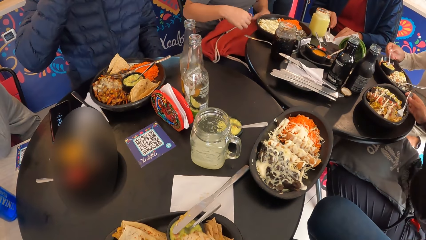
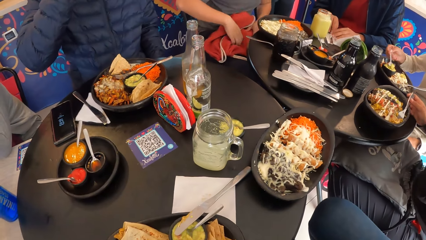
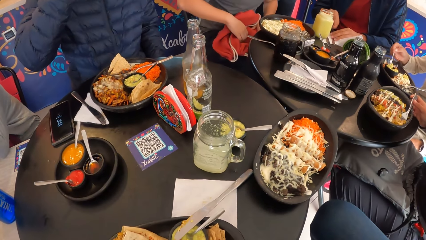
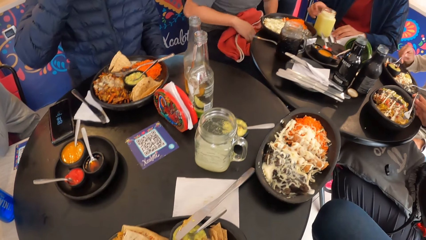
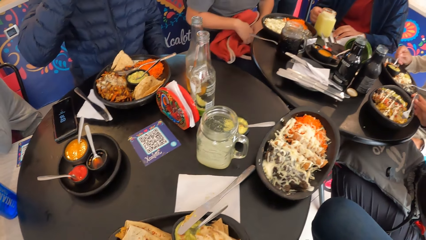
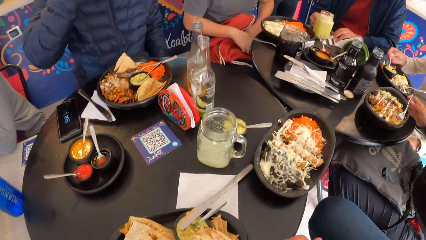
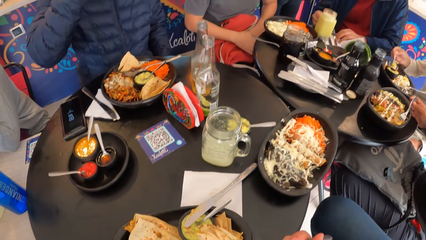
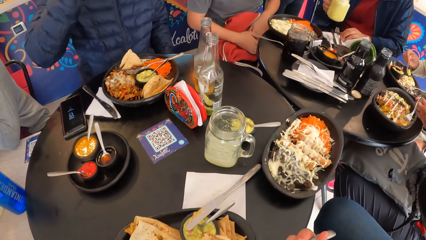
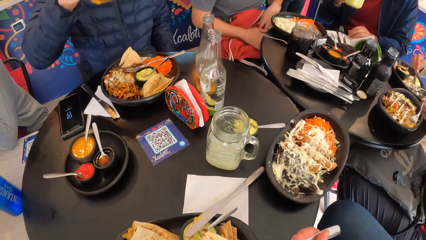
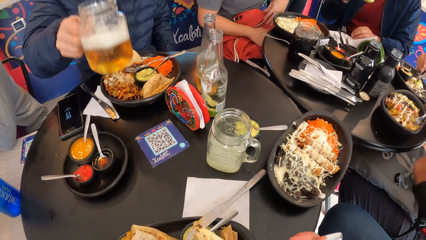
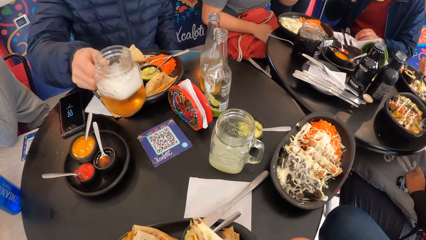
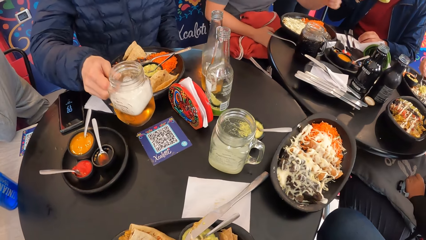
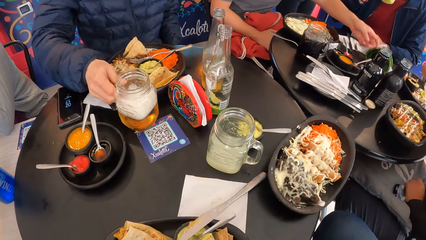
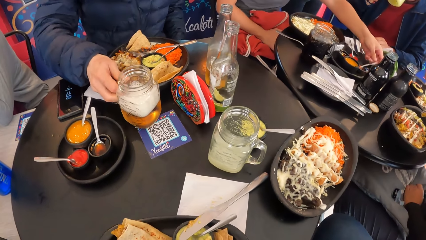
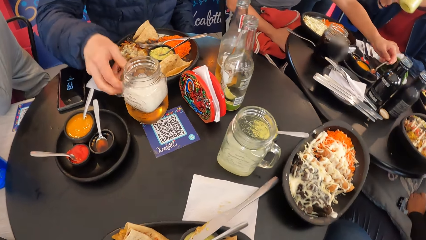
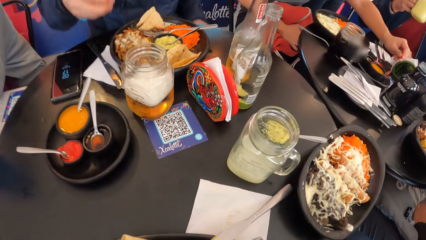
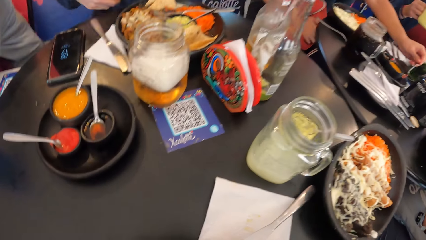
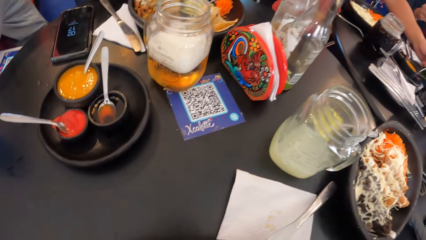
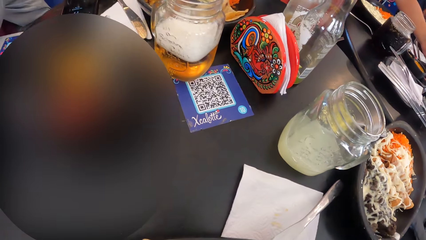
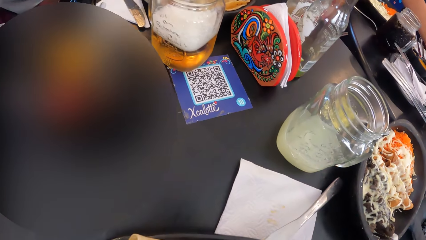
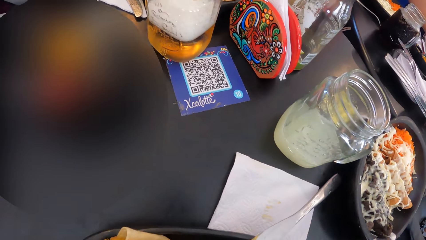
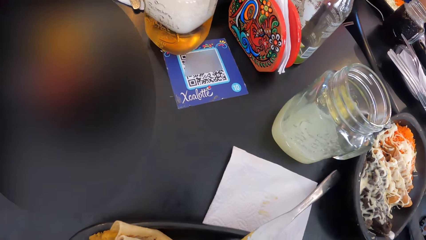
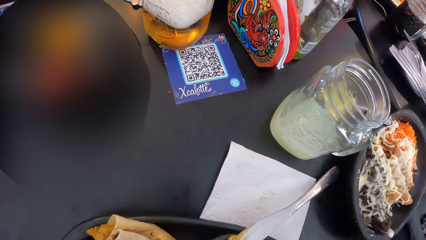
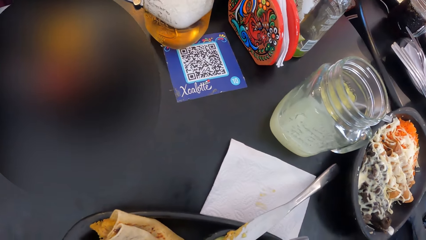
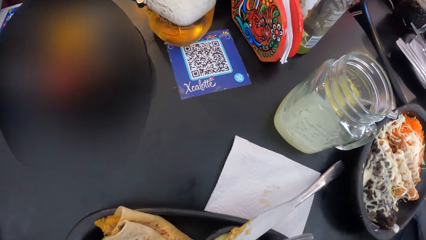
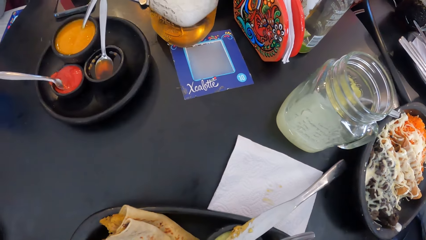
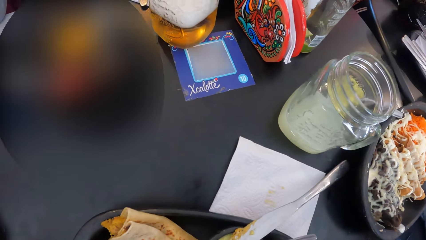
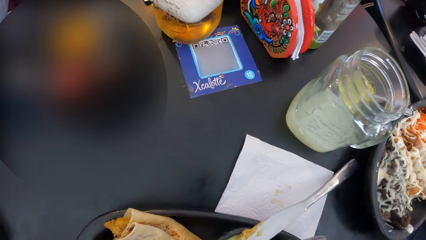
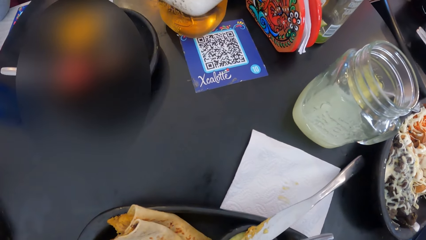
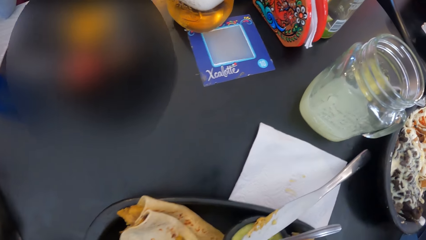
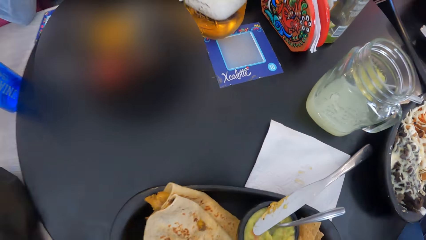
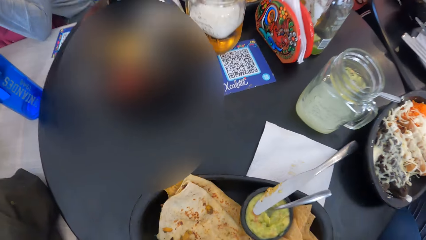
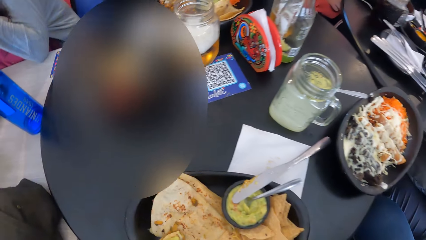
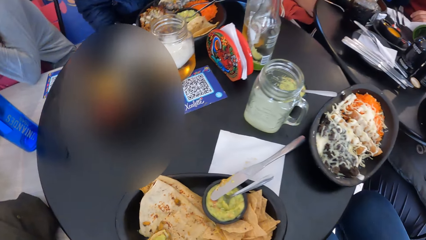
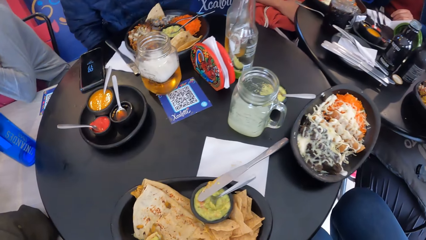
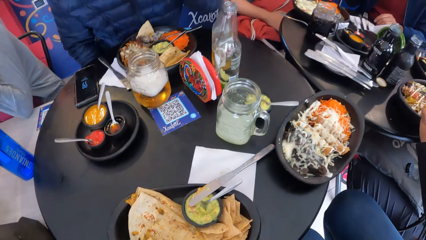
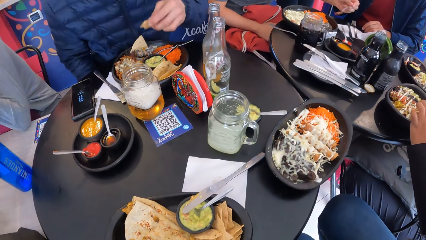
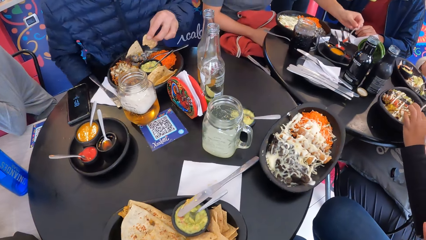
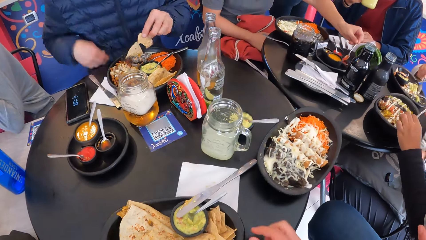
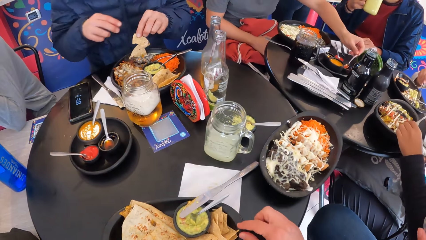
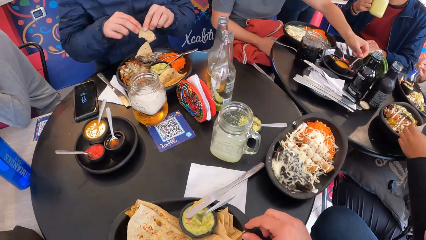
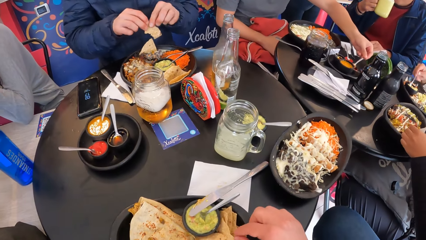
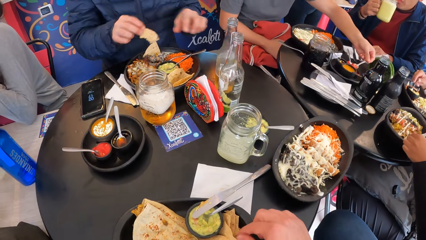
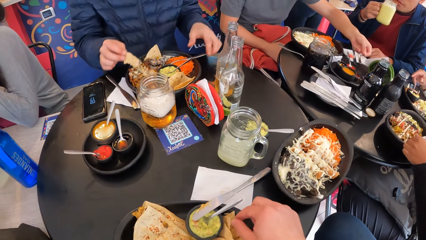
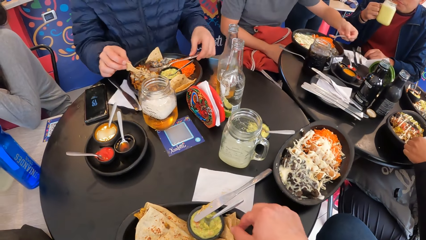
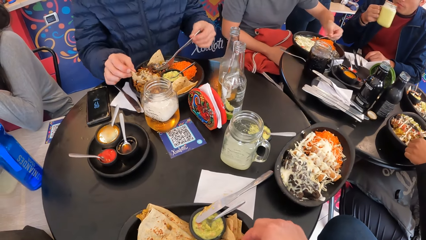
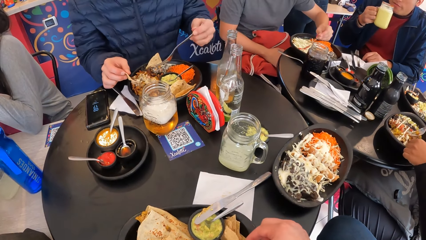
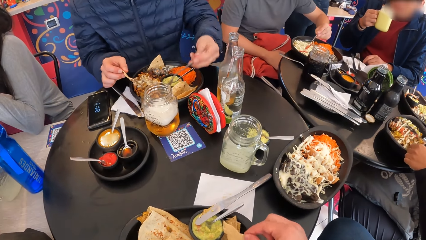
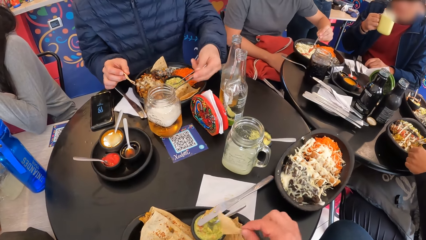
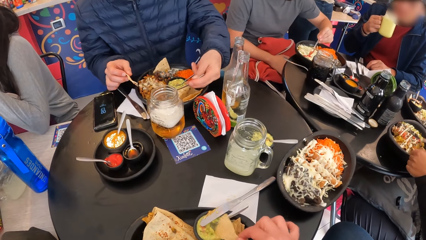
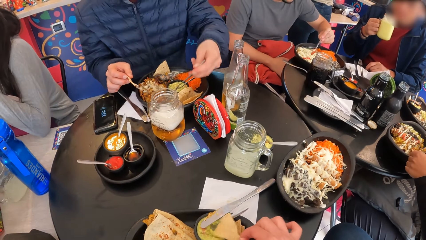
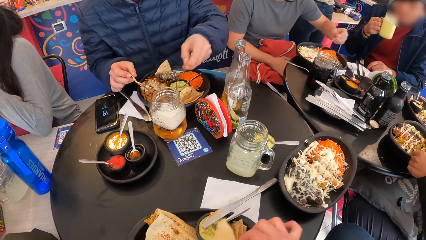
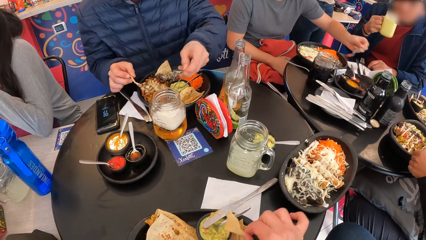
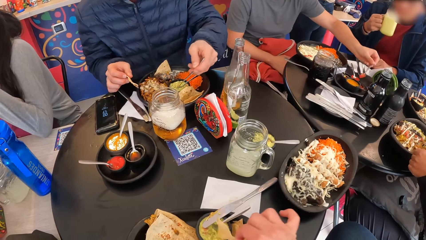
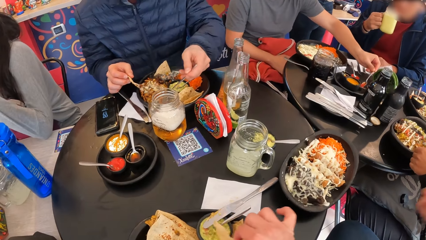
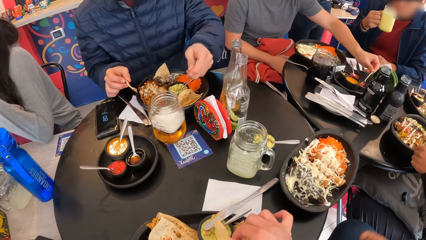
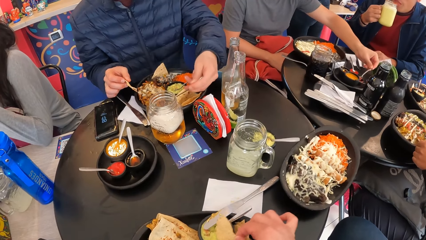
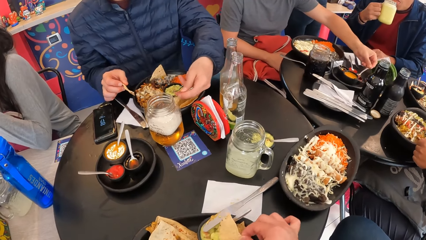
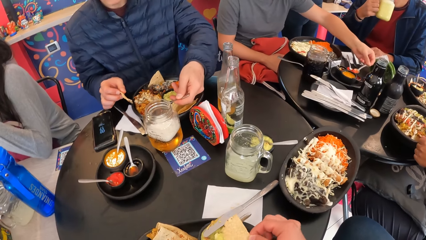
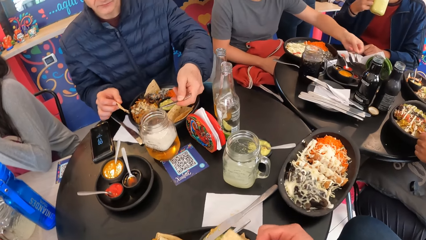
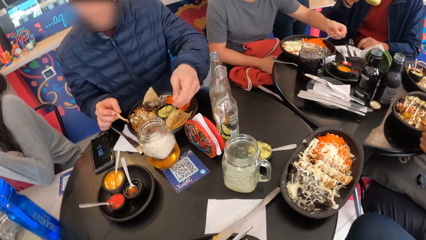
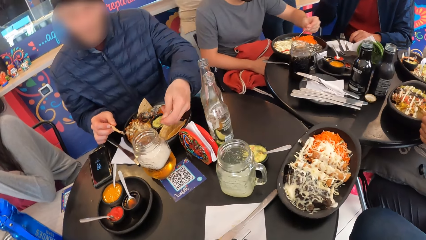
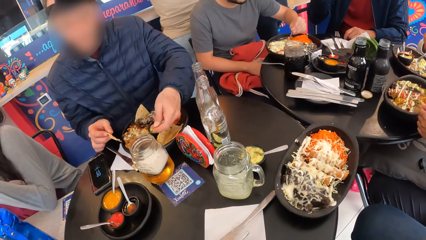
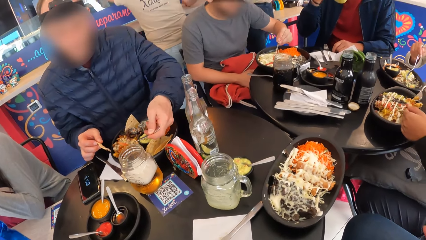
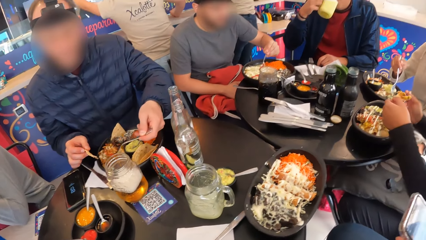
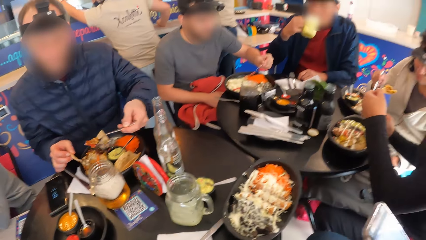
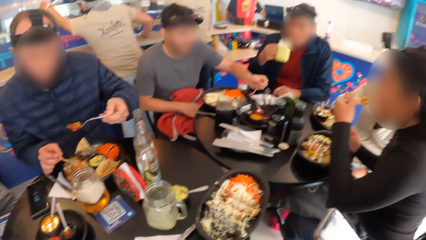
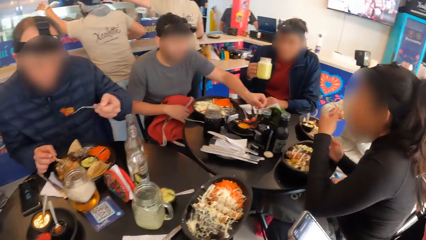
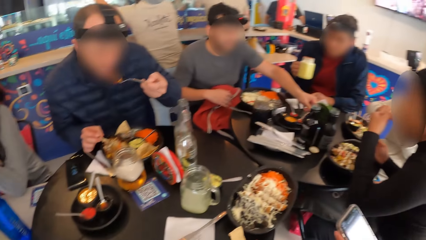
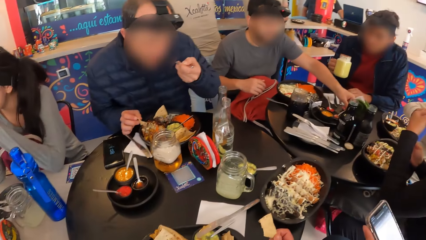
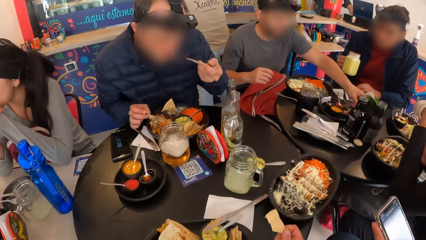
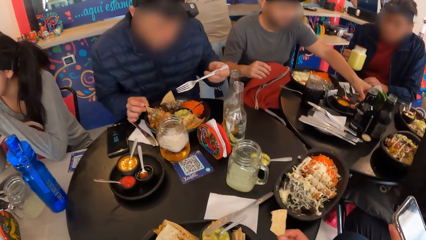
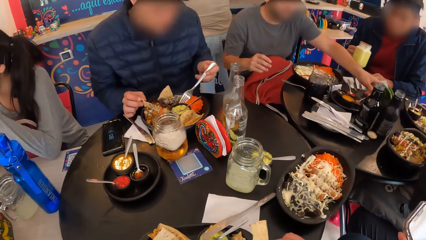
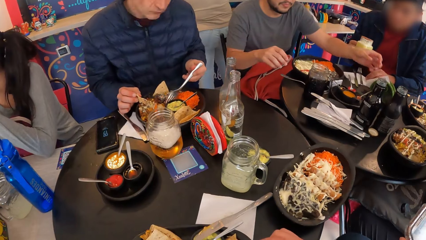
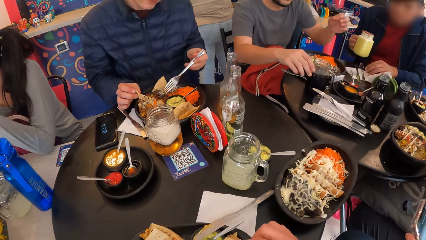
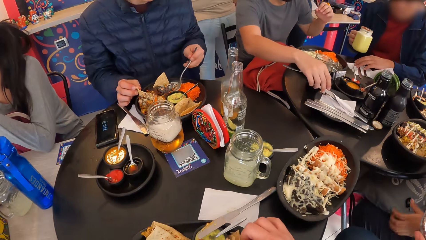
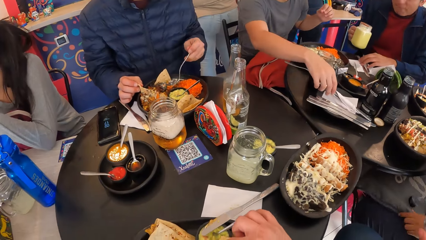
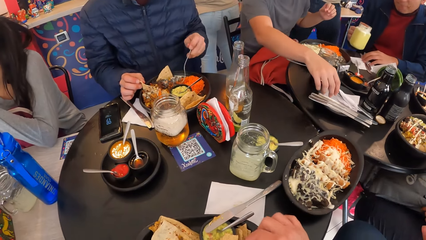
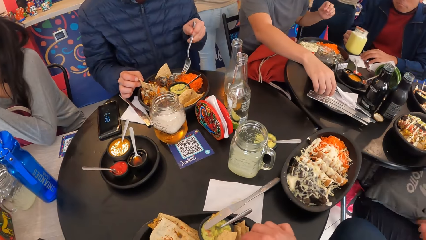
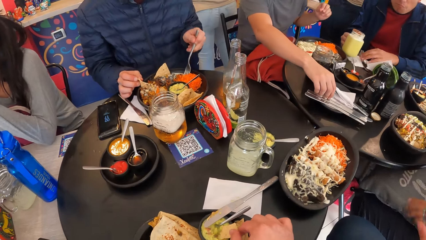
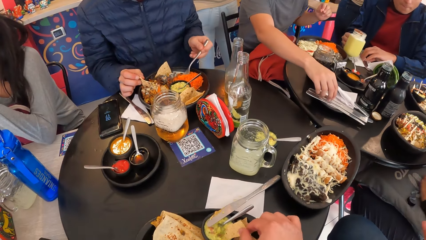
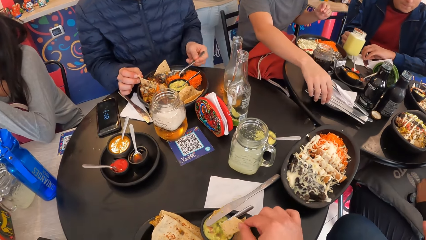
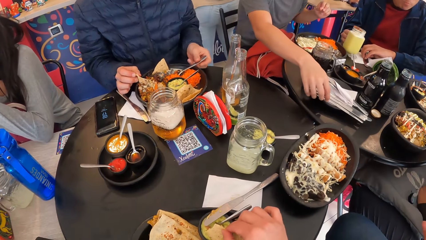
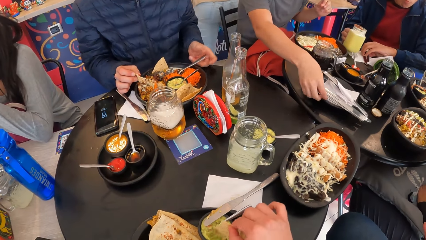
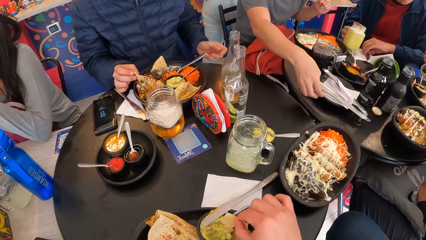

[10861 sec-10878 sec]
A man adjusts a jacket on his lap with his hands. Another man picks up the glass mug of drink from the table with his right hand and drinks from the glass mug of drink in his right hand. A third man drops the glass mug of drink in his right hand on the table. The first man holds a spoon in a cream container on a plate on the table with his left hand and scoops ketchup from a ketchup container in the plate on the table with the spoon in his left hand. The third man passes a snack from his left hand to his right hand. The camera wearer touches the snack in the plate of snacks with his right hand. The third man picks up the fork from the plate of meal with his left hand. The first man drops ketchup from the spoon in his left hand on the plate of meal. The camera wearer picks pieces of bread from the plate. The first man scoops ketchup from the ketchup container in the plate with the spoon in his left hand. The third man takes stuffing from the plate of meal with the fork in his left hand and eats the stuffing with the fork in his left hand. A woman adjusts the pillow on her lap with her left hand. The second man picks up the cutleries on the cutlery paper with his left hand. The first man picks up a knife from the table with his right hand.
